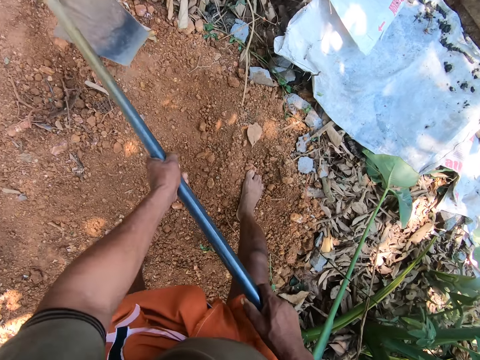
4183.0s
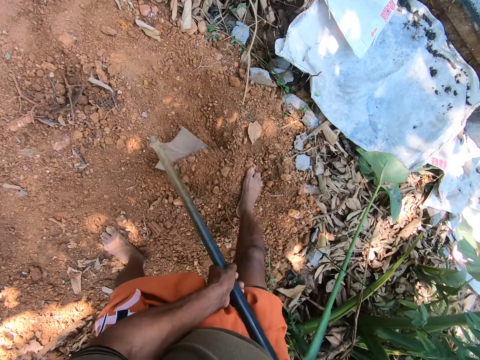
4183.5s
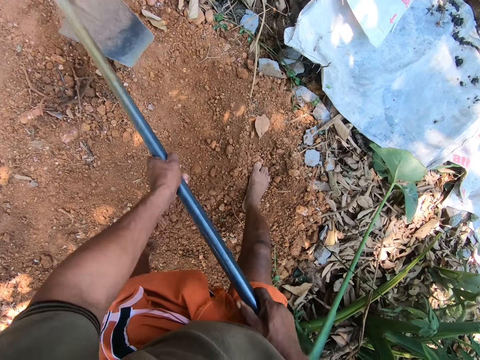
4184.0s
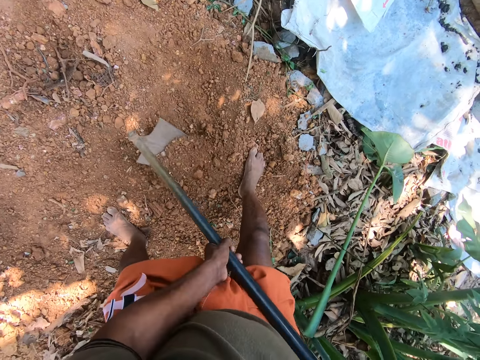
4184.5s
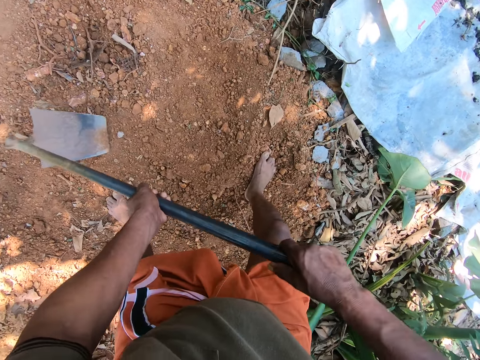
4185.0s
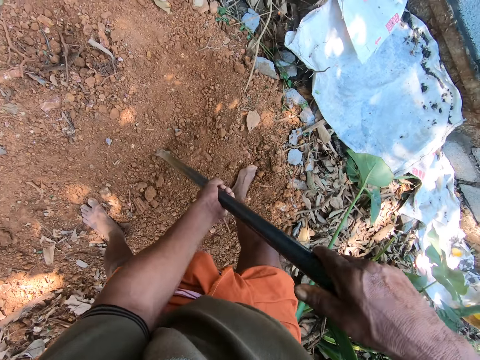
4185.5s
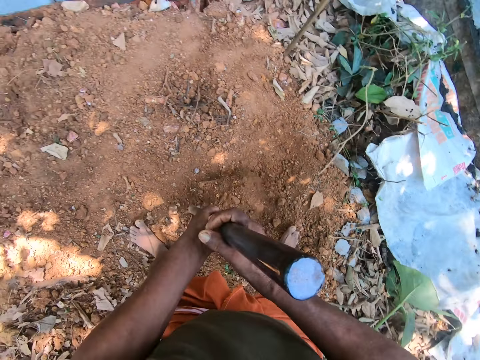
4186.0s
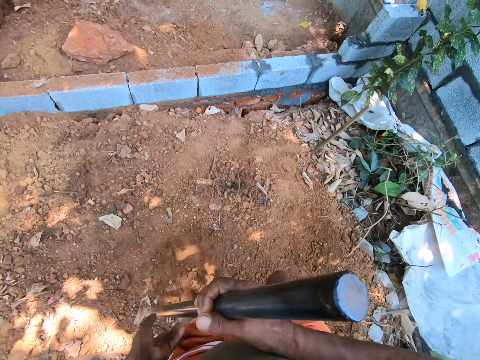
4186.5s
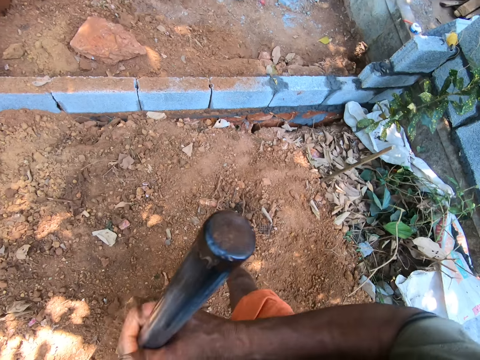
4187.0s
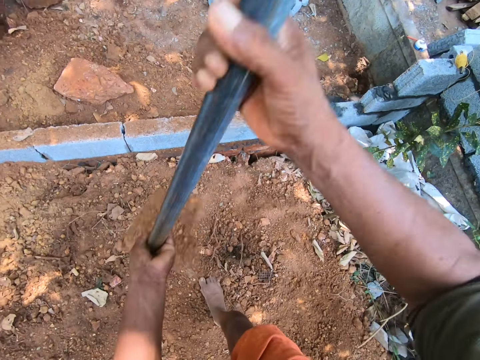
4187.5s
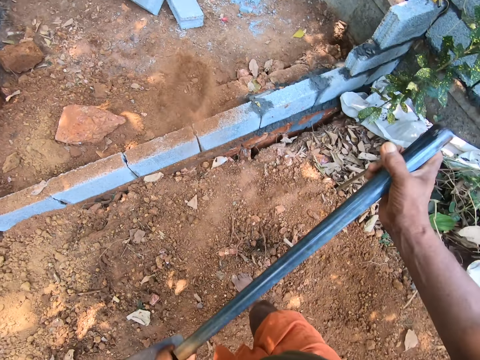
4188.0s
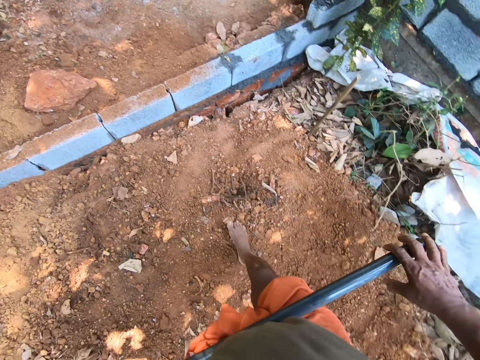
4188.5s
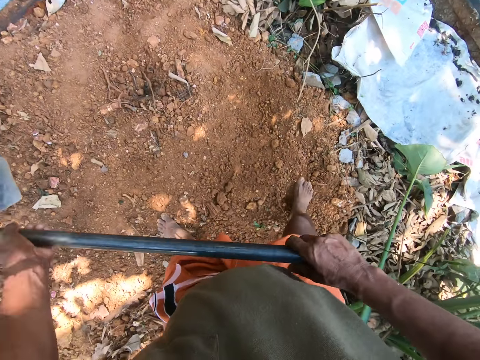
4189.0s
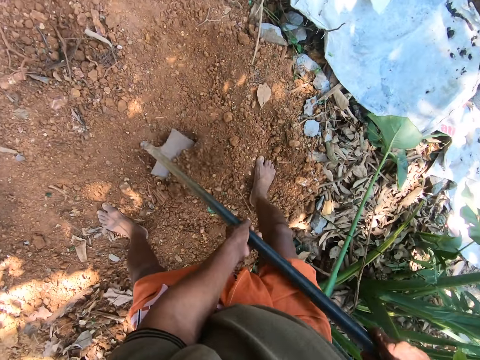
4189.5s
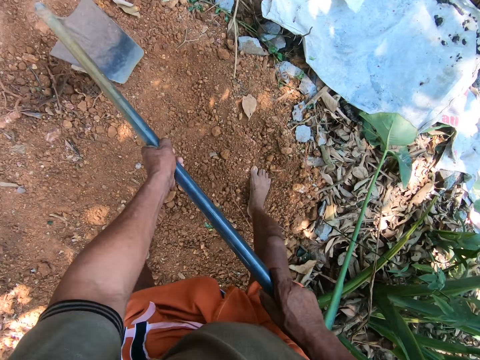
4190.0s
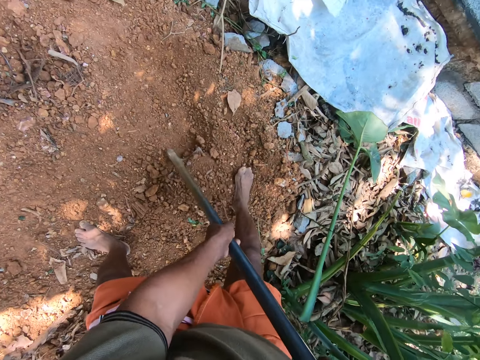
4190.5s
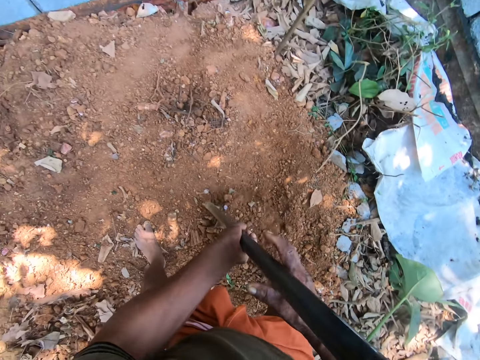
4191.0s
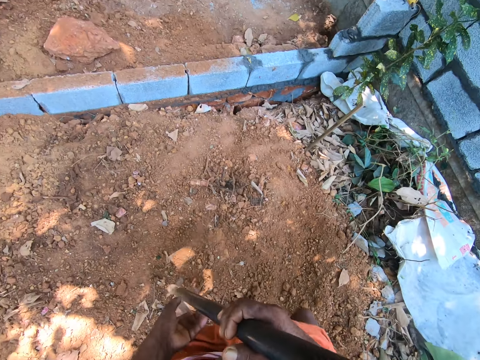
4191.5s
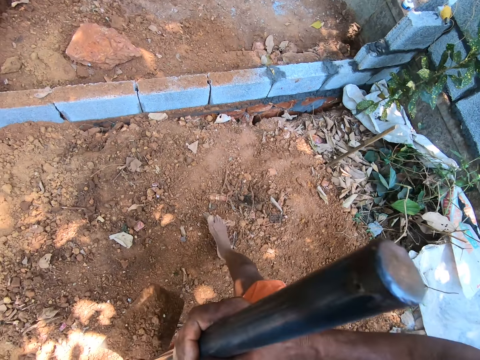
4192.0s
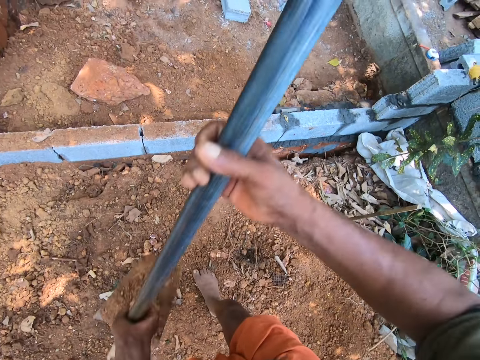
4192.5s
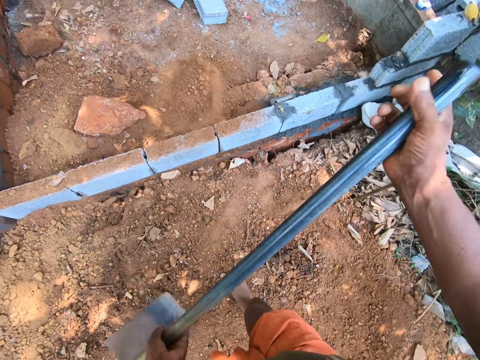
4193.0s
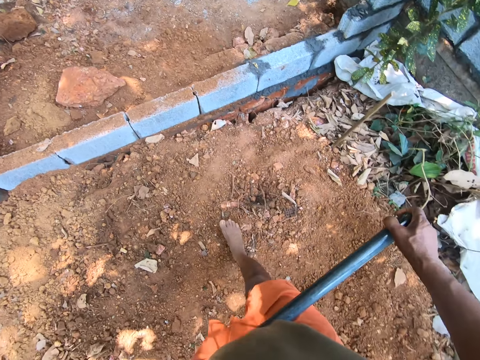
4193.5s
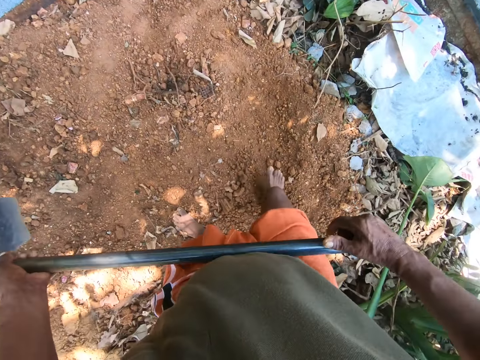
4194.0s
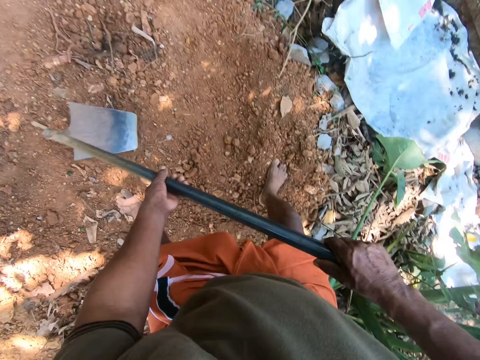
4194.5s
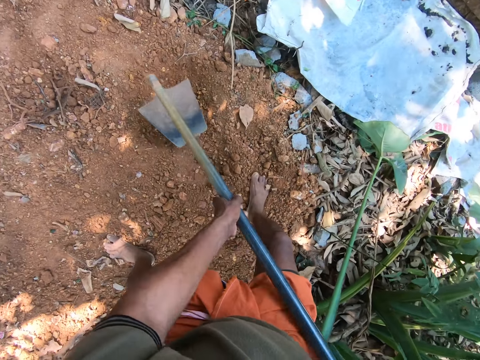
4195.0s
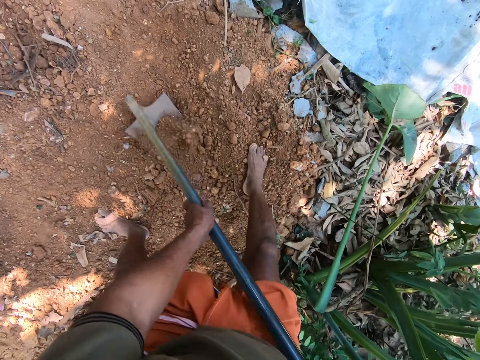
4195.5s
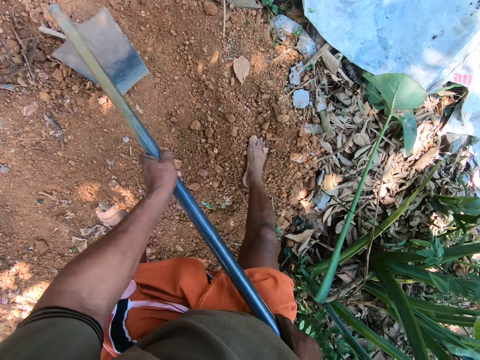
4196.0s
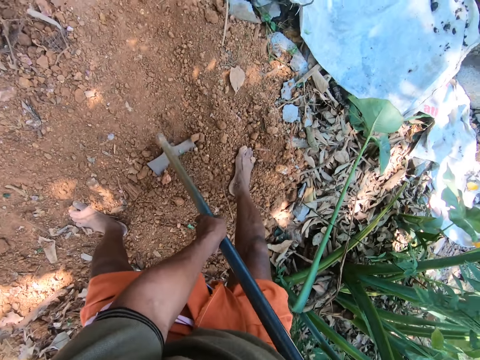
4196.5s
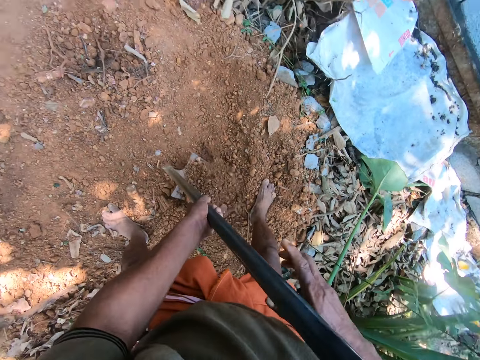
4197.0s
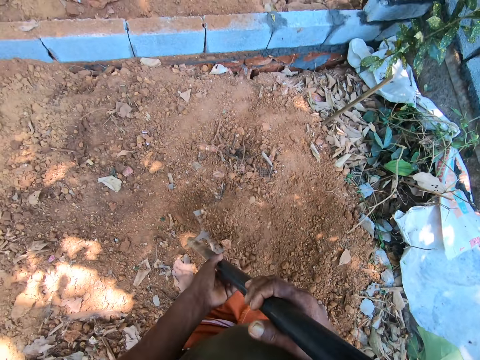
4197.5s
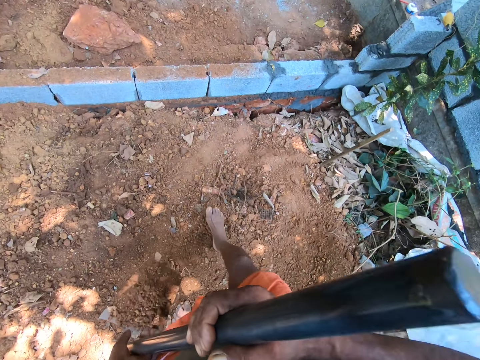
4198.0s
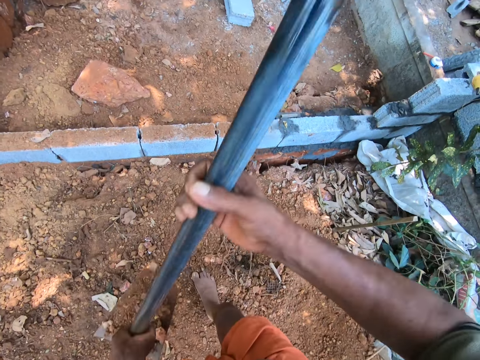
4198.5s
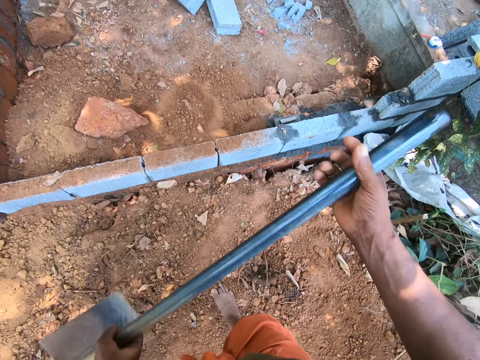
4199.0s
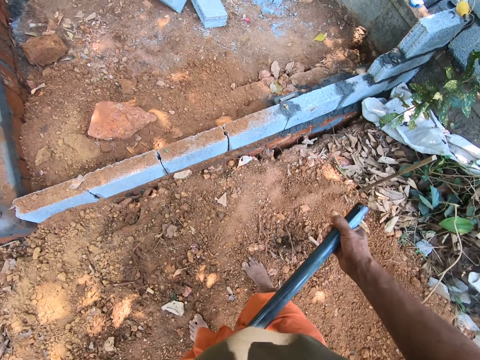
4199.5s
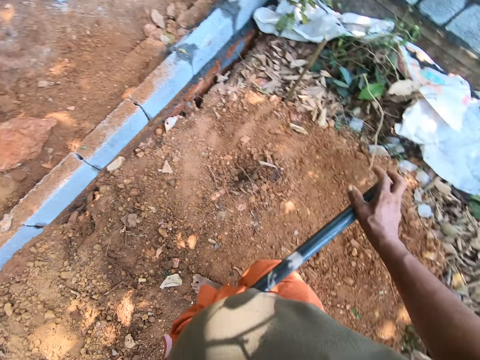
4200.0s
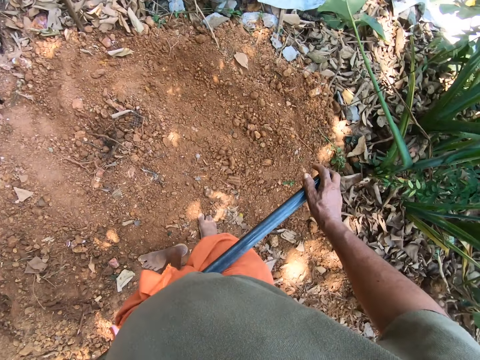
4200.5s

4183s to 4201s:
The camera wearer packs the sand with the shovel with both hands. They pour the sand on the land beyond the wall with the shovel with both hands. They clear the land with the shovel with both hands. They pack the sand with the shovel with both hands. They pour the sand on the land beyond the wall with the shovel with both hands. They clear the land with the shovel with both hands. They pack the sand with the shovel with both hands. They pour the sand on the land beyond the wall with the shovel with both hands.

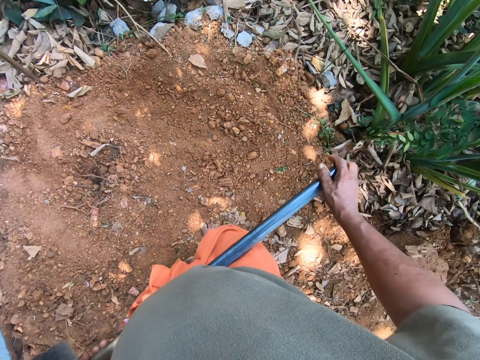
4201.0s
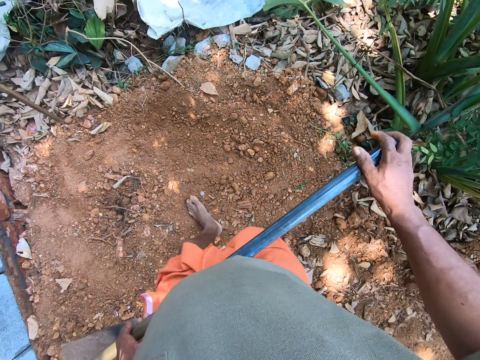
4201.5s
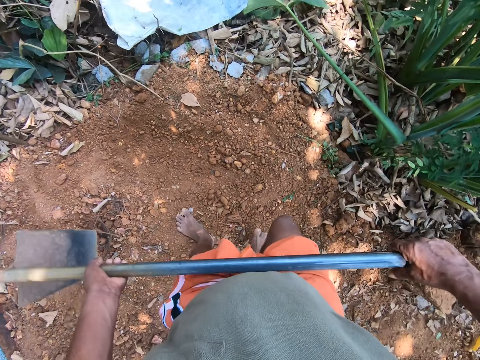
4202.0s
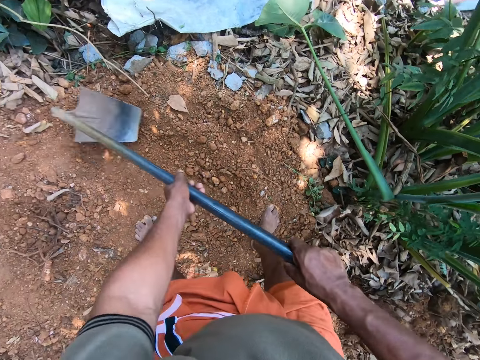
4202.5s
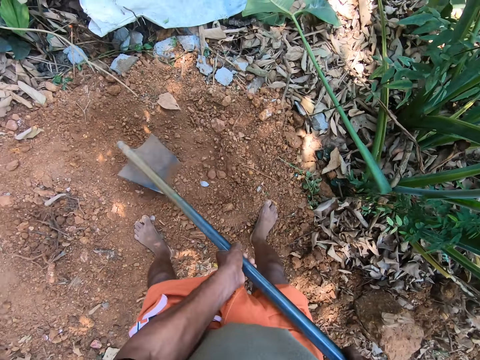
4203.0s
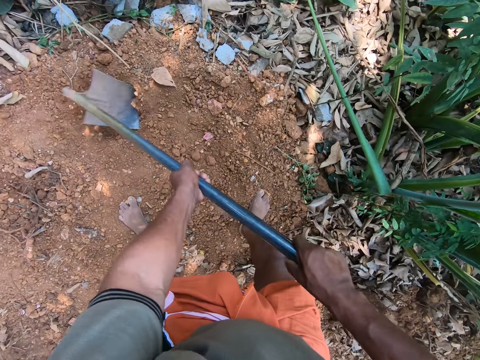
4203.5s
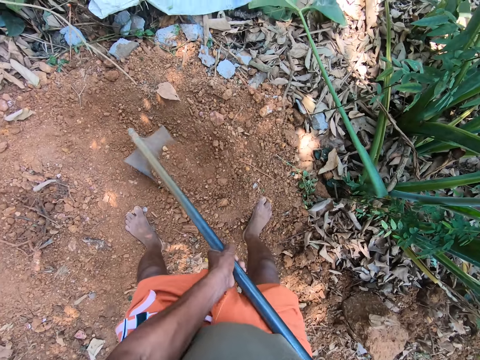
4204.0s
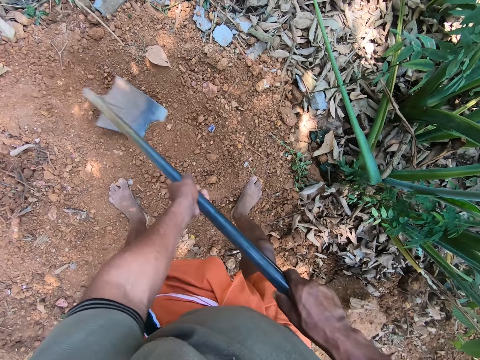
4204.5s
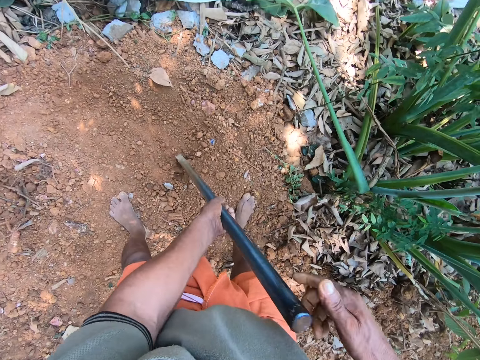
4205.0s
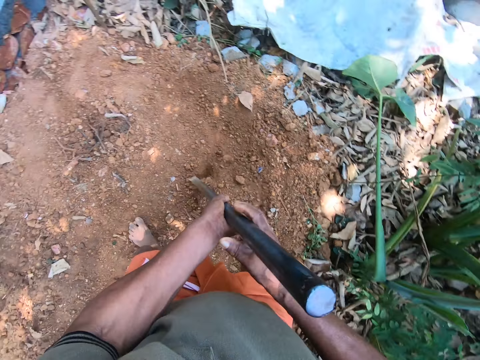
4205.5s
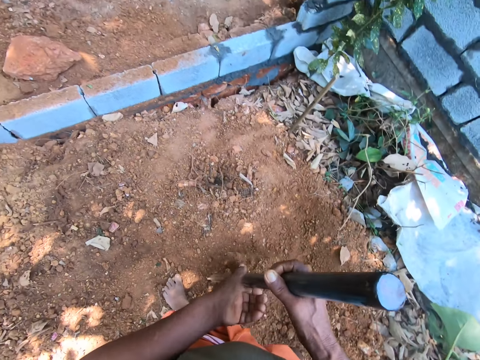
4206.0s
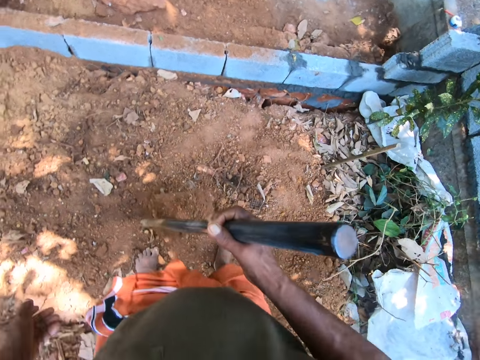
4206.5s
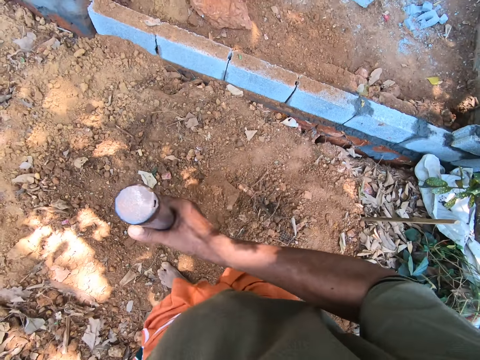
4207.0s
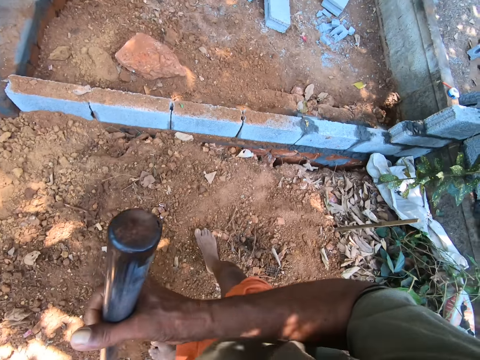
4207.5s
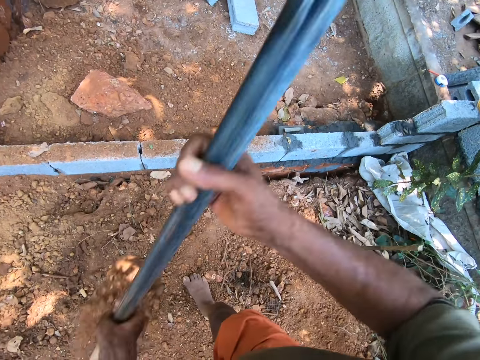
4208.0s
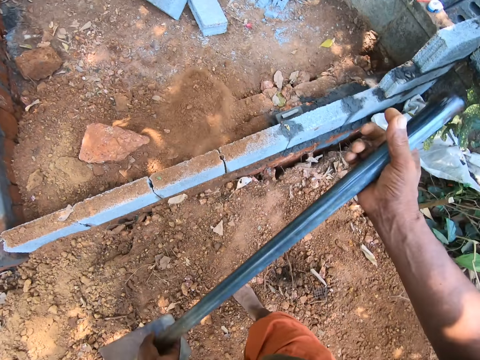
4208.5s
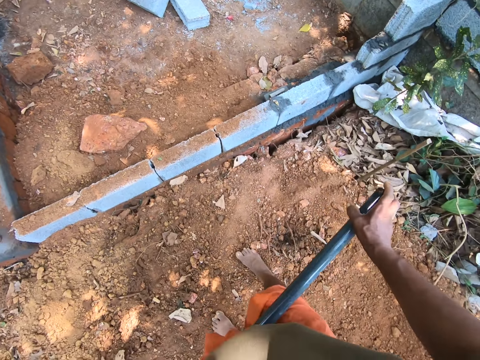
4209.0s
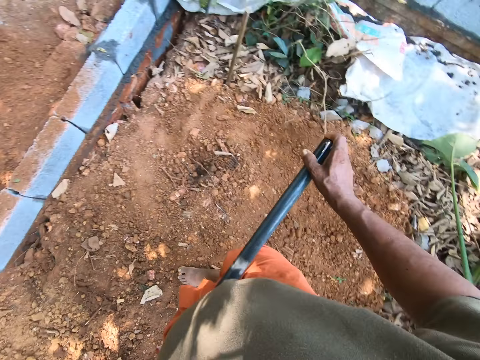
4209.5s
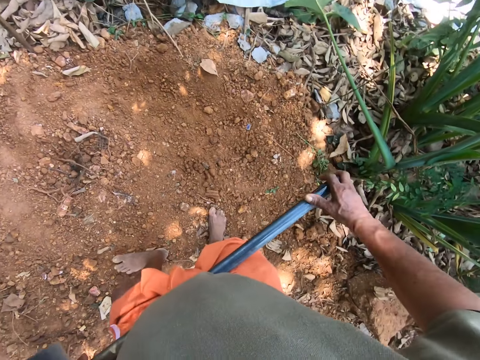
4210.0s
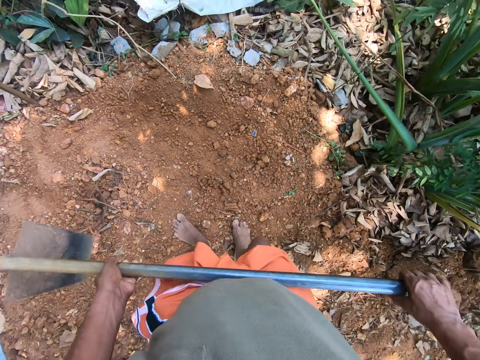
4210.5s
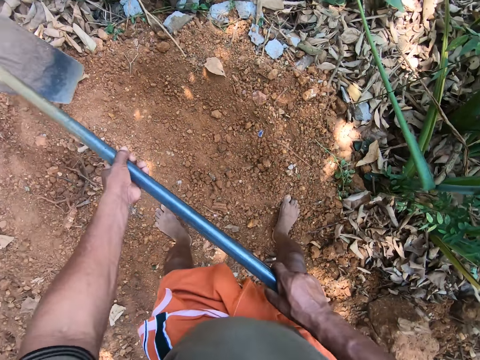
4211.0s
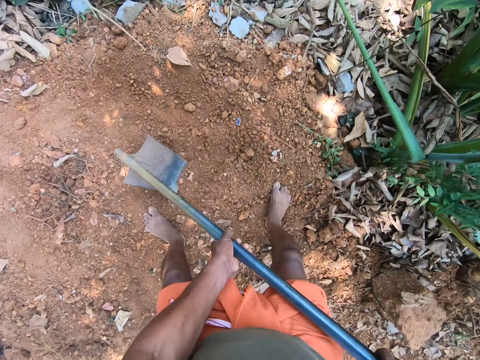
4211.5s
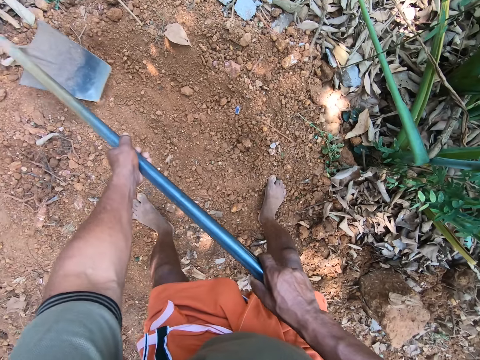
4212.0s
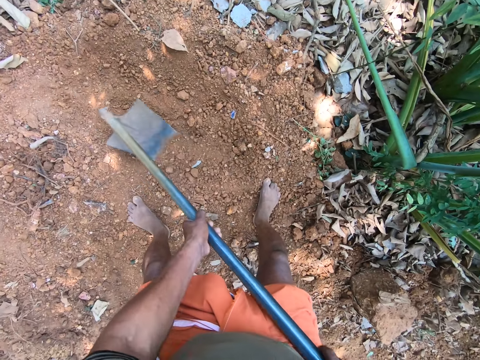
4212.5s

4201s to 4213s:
The camera wearer clears the land with the shovel with both hands. They pack the sand with the shovel with both hands. They pour the sand on the land beyond the wall with the shovel with both hands. They clear the land with the shovel with both hands.
